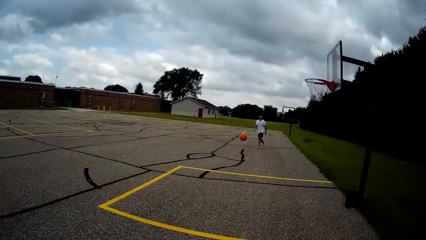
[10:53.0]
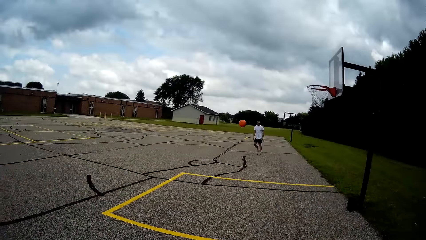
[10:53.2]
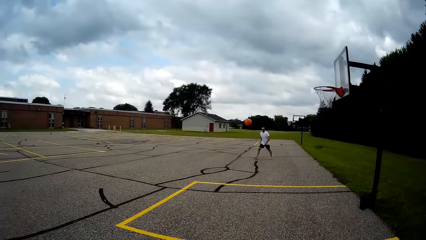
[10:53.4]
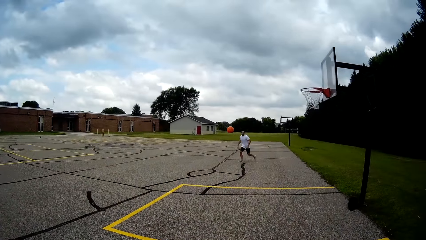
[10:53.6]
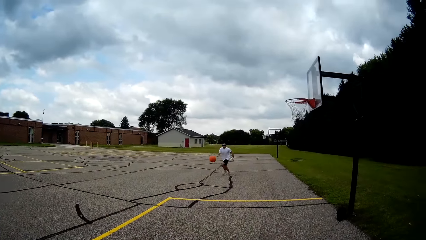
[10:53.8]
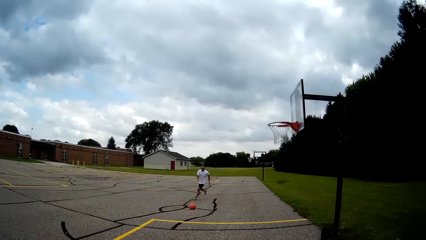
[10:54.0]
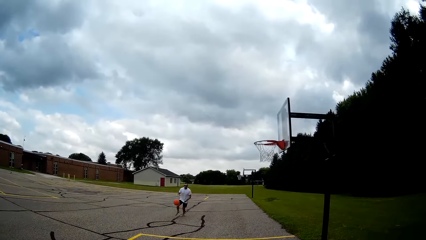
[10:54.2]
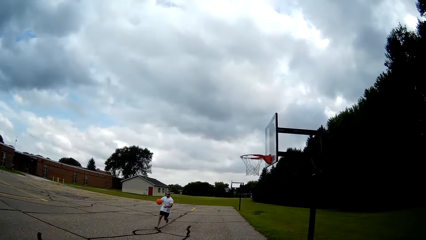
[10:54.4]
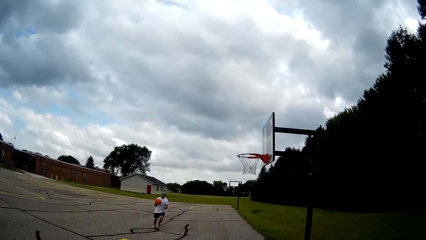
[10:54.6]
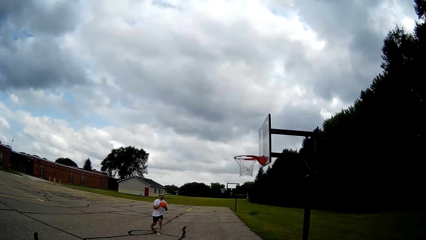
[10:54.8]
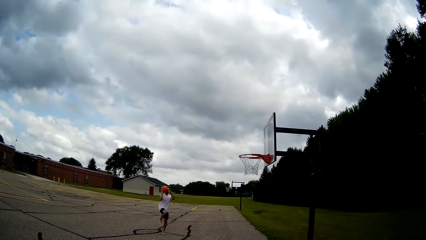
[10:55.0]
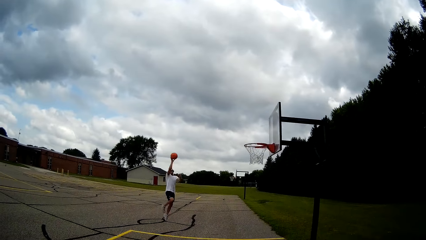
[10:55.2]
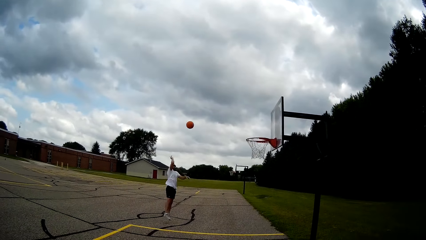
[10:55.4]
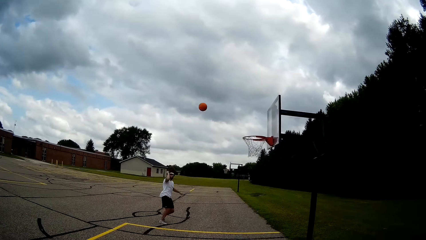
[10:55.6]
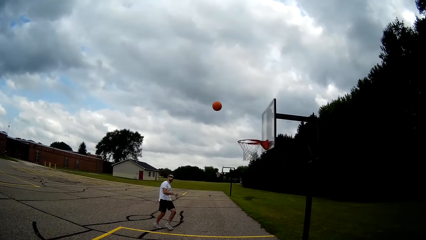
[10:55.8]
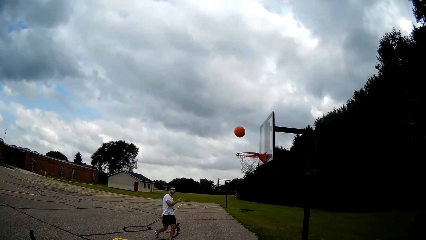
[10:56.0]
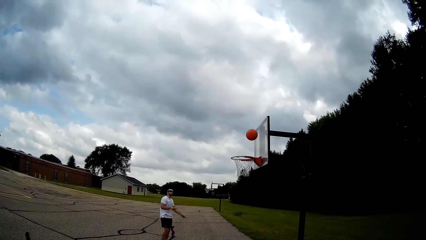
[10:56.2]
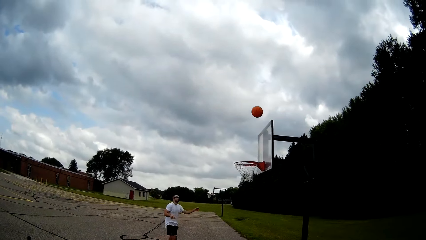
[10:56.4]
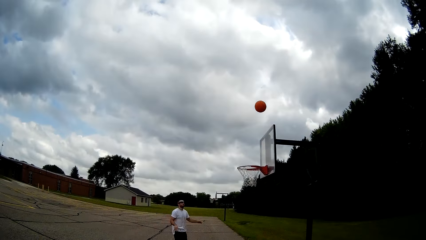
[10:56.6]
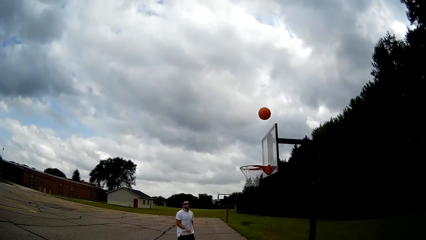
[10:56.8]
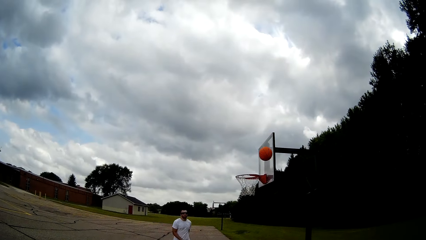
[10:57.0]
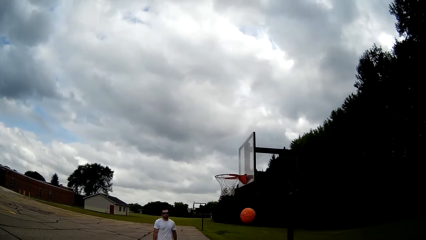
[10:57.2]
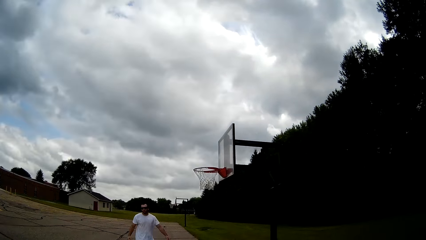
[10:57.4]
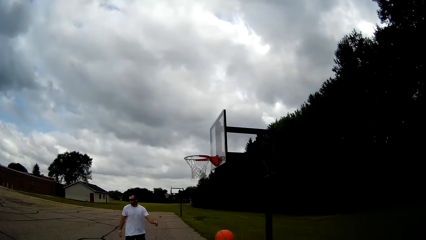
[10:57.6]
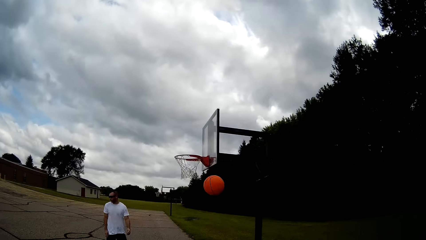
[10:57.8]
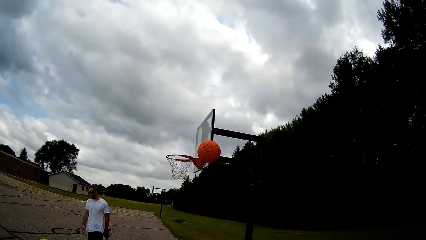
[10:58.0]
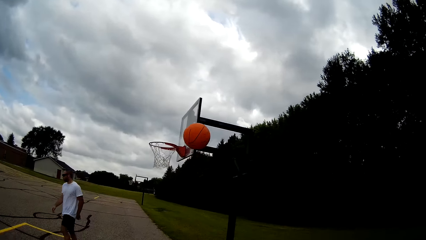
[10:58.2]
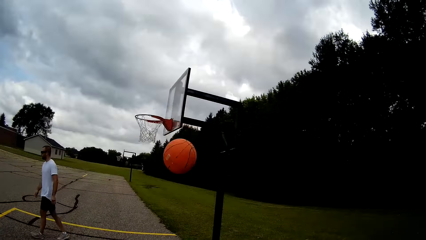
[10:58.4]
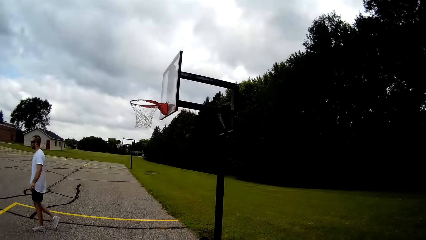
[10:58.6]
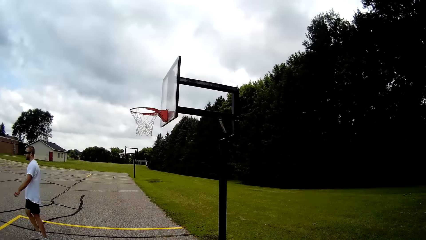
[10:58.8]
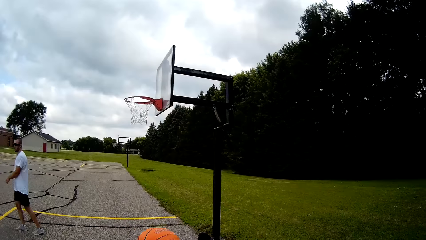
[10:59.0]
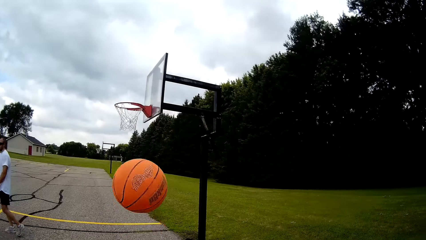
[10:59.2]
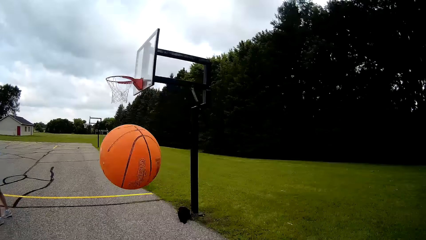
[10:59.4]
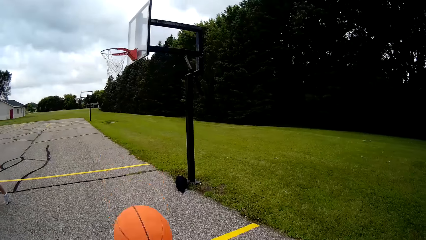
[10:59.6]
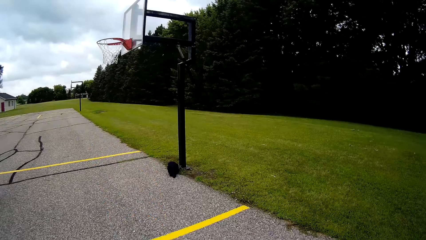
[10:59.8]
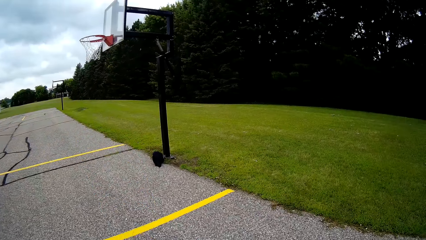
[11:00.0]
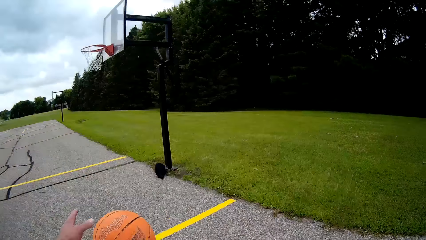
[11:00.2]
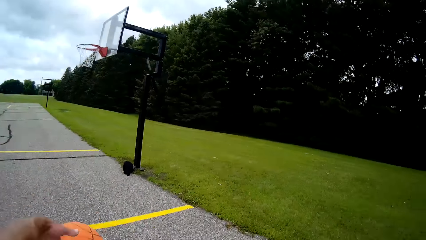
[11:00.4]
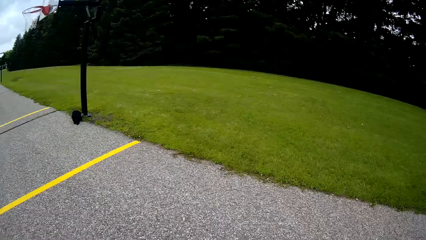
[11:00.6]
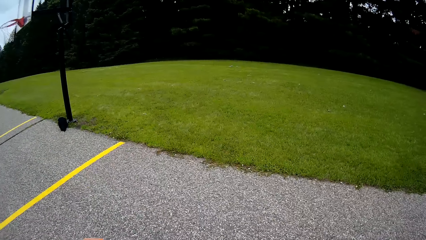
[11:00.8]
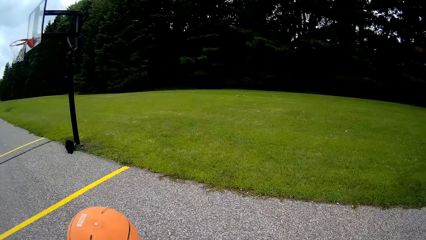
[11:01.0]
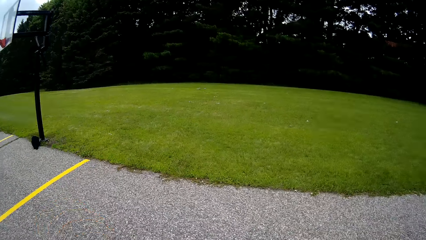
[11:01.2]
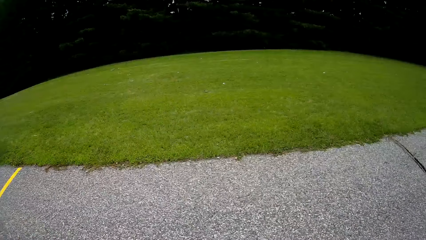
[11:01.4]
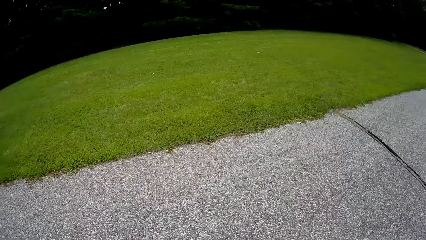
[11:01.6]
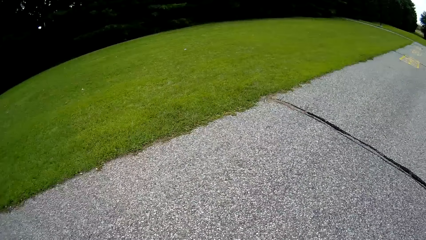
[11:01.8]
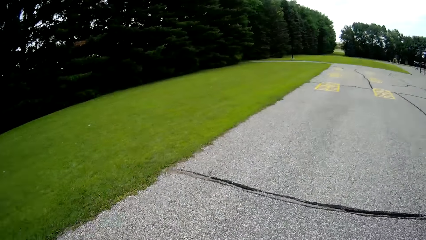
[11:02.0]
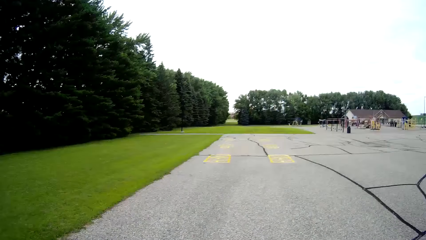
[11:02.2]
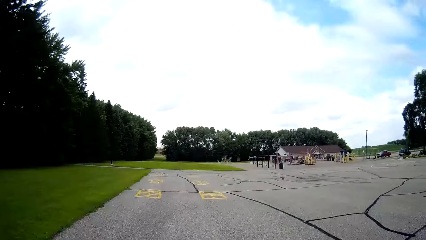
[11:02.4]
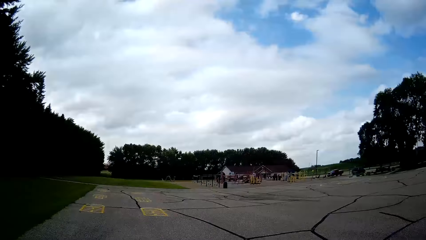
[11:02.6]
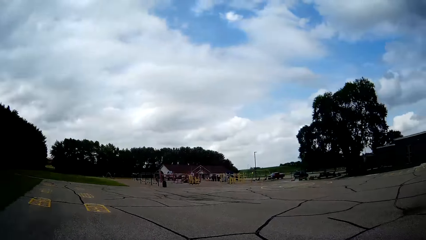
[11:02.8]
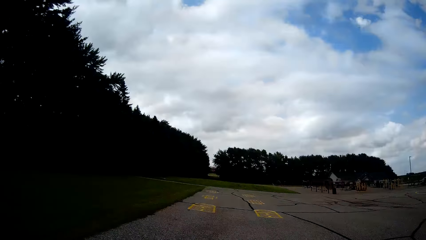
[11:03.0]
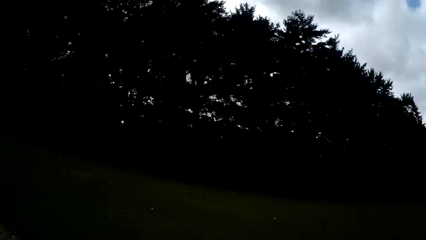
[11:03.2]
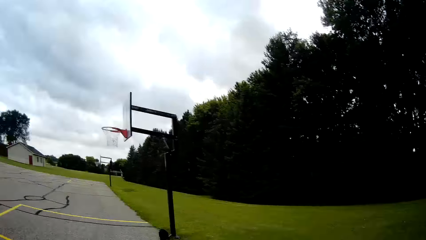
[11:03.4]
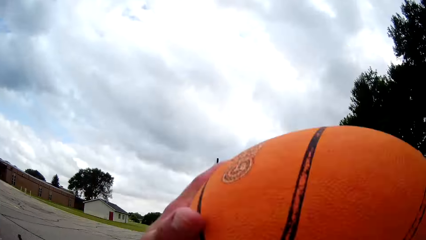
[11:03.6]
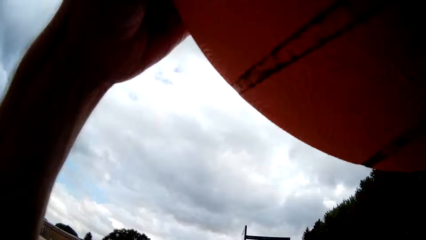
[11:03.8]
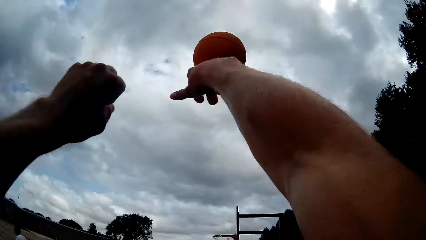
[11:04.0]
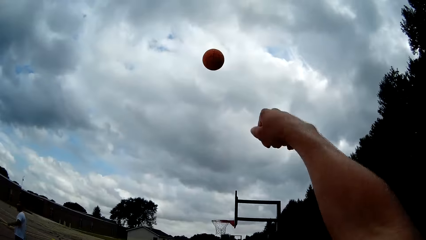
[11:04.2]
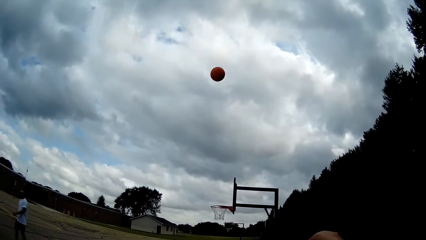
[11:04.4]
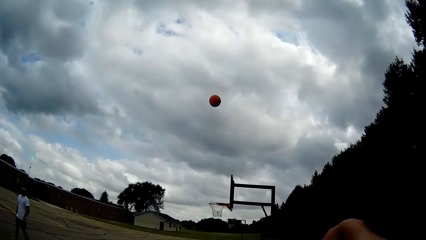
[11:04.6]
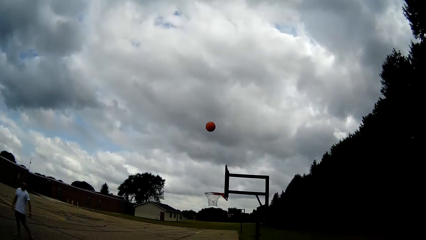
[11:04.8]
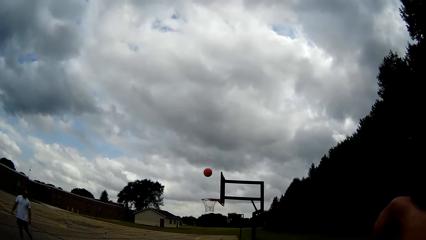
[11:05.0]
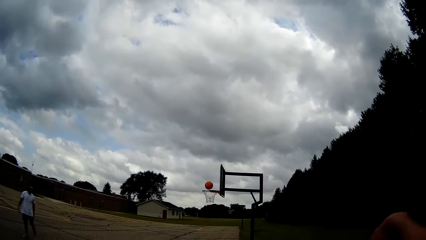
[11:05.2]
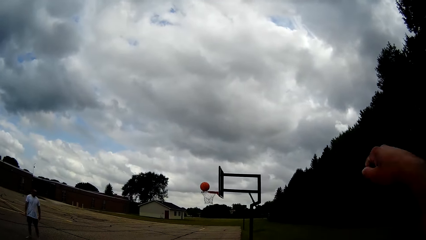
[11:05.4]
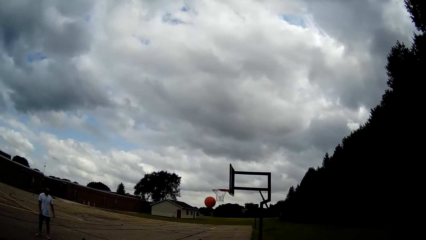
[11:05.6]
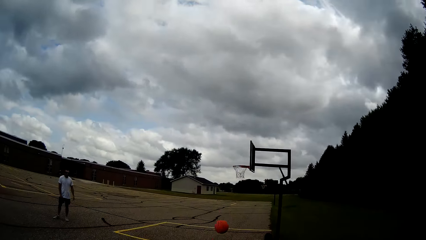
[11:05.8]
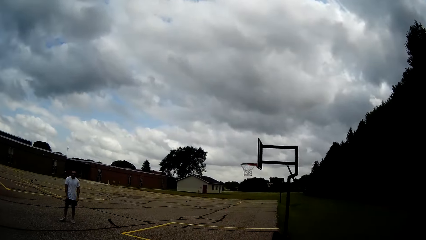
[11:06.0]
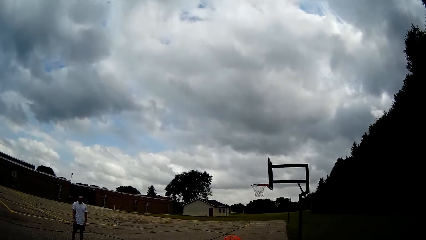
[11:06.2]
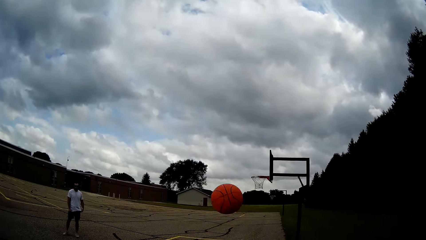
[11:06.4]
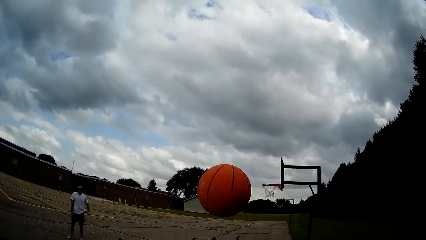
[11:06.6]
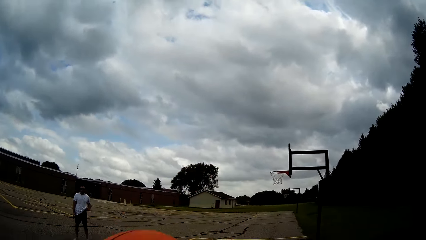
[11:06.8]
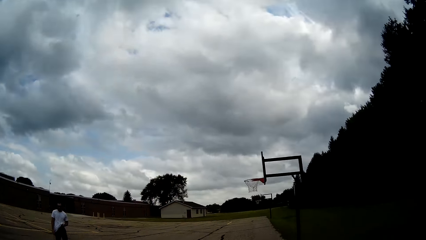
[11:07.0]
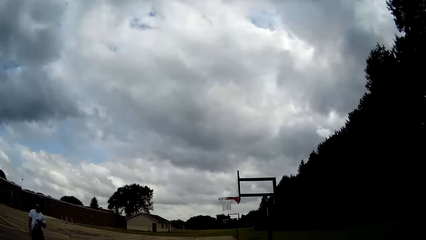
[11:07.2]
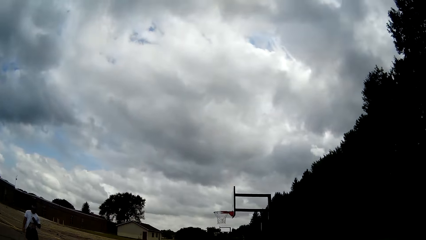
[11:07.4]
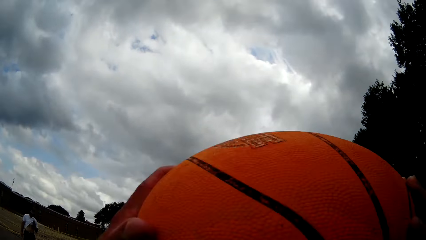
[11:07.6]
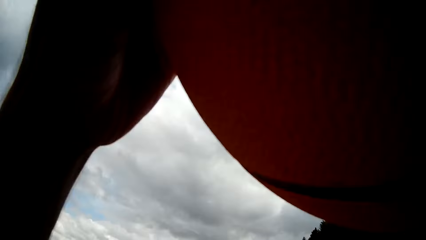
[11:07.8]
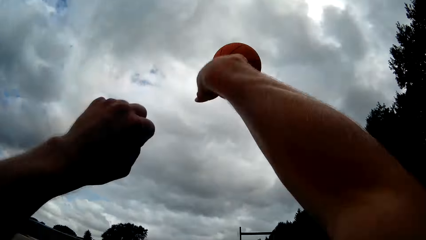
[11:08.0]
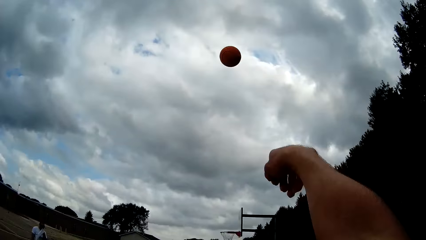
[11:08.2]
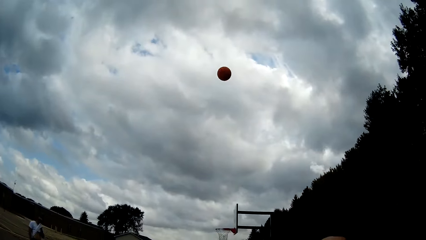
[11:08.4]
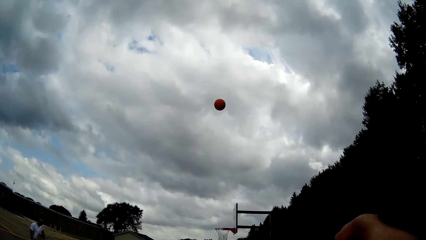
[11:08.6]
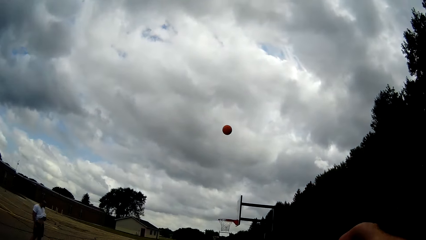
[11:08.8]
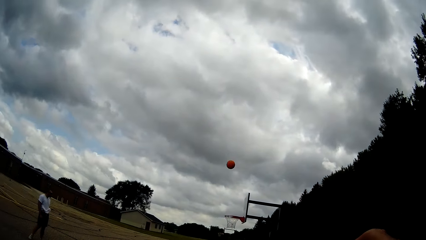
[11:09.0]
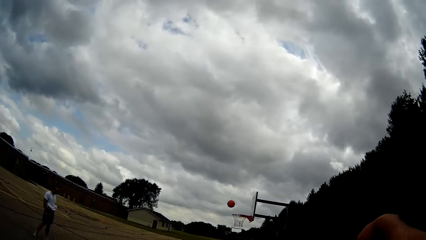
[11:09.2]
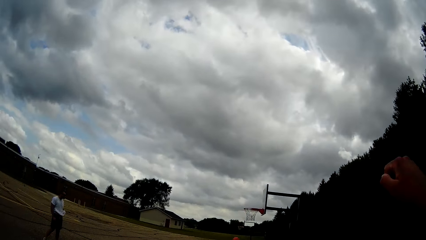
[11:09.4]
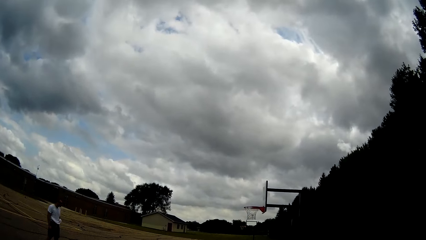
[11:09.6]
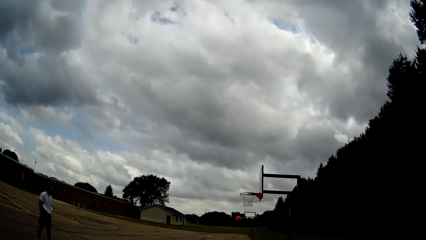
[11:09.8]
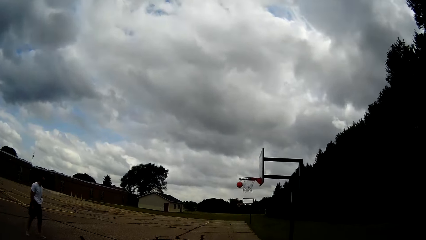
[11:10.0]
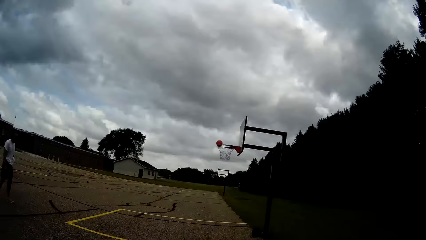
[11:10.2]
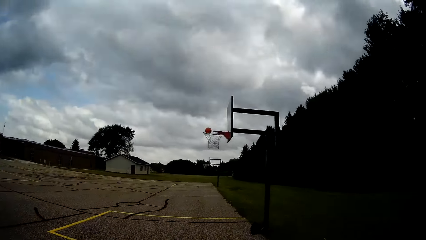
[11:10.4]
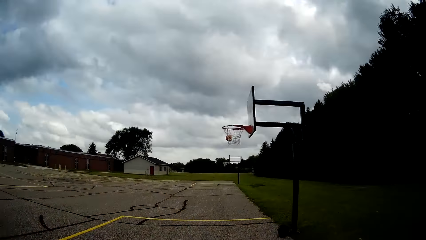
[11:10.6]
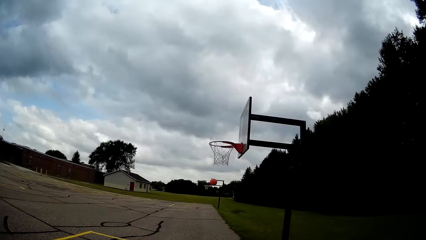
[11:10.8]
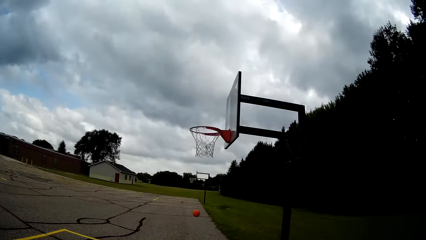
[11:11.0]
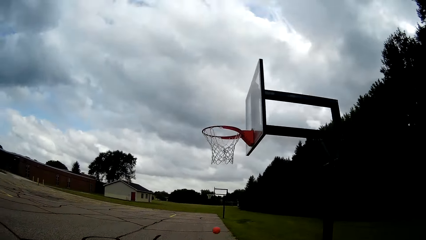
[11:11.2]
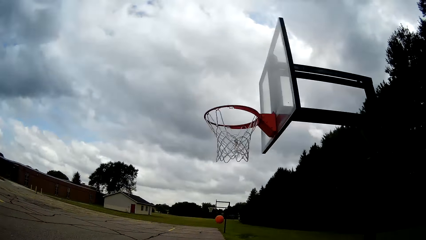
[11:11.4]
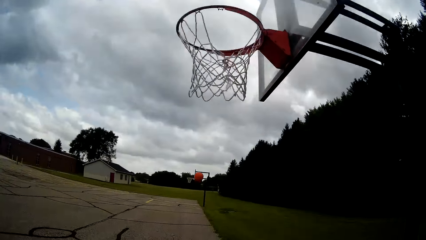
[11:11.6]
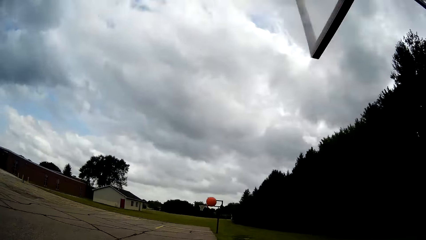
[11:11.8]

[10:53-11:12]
A man jogs towards the basketball. The man catches the ball and throws the ball on the blackboard. The camera wearer dribbles the basketball. They catch the ball. The man stands on the basketball court. The camera wearer throws the ball on the basketball hoop. They hold the basketball. They catch the ball. They throw the ball close to the basketball hoop. They run towards the basketball.
